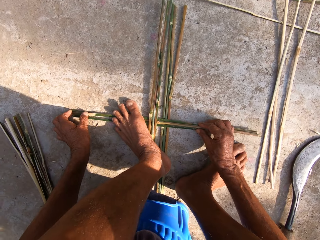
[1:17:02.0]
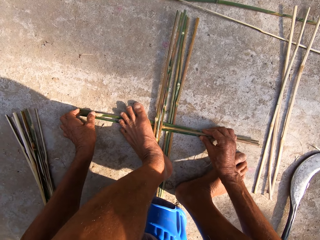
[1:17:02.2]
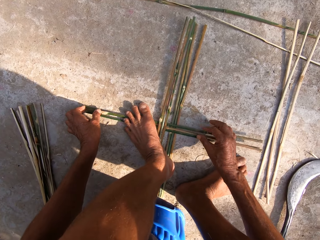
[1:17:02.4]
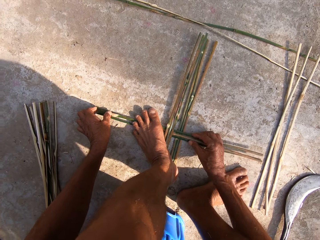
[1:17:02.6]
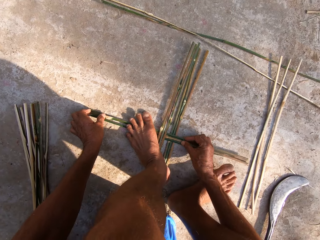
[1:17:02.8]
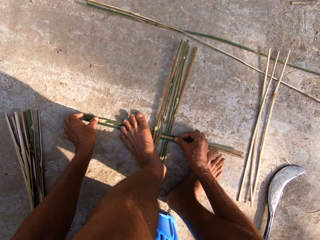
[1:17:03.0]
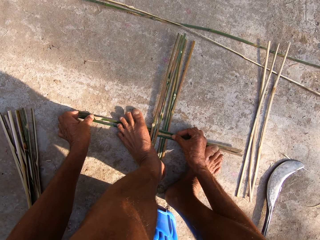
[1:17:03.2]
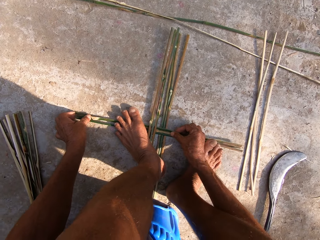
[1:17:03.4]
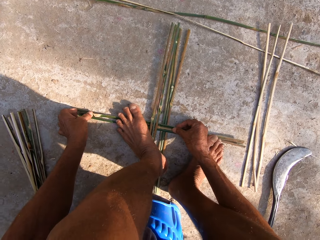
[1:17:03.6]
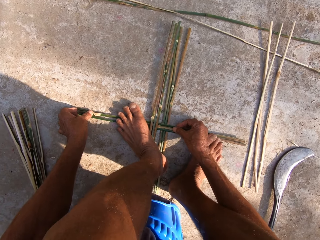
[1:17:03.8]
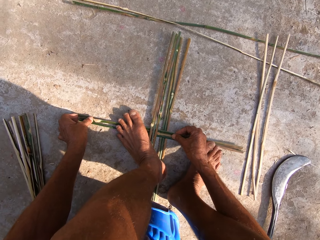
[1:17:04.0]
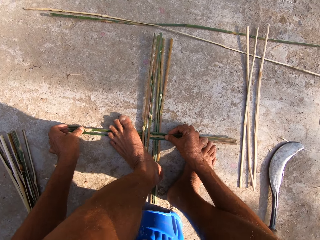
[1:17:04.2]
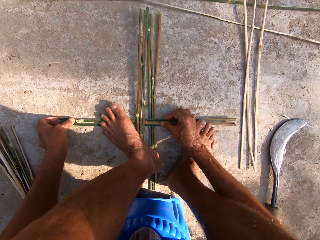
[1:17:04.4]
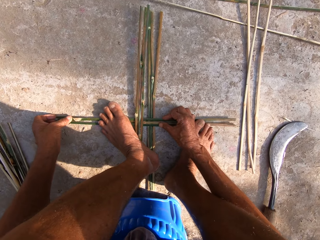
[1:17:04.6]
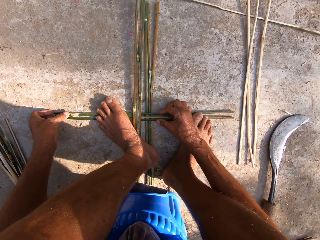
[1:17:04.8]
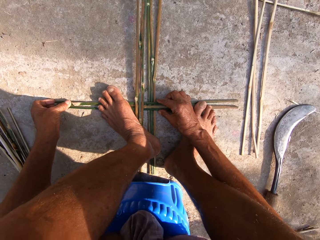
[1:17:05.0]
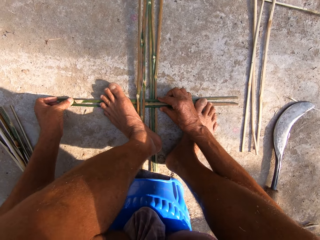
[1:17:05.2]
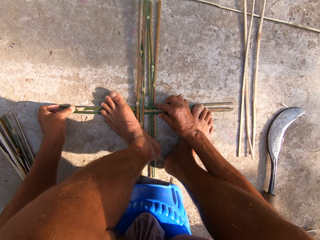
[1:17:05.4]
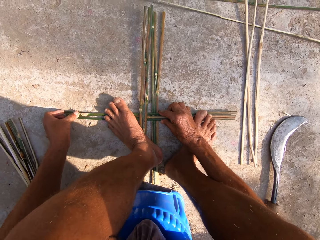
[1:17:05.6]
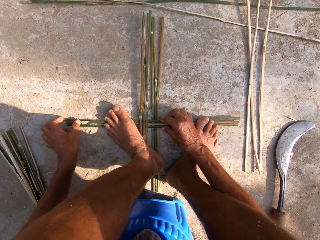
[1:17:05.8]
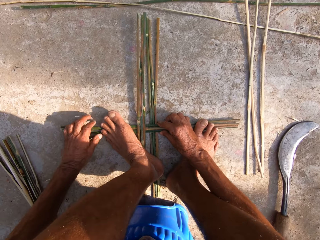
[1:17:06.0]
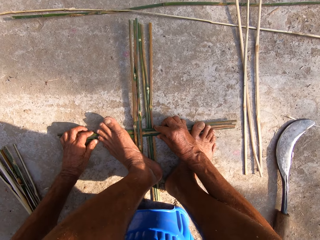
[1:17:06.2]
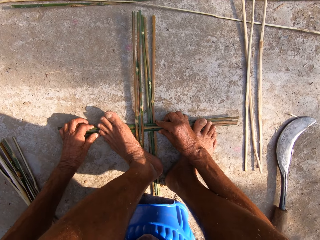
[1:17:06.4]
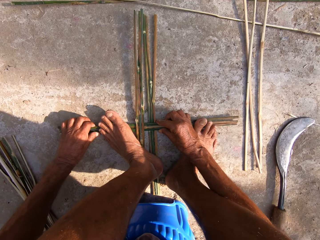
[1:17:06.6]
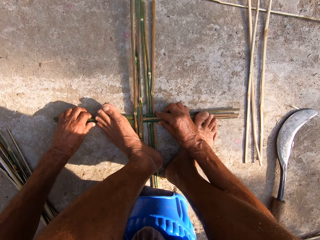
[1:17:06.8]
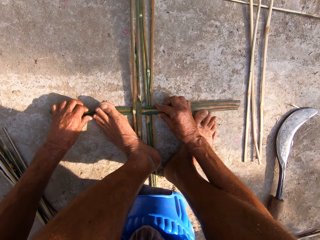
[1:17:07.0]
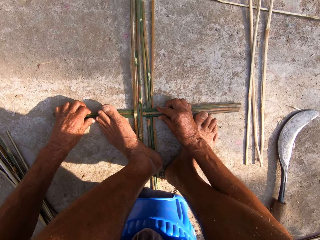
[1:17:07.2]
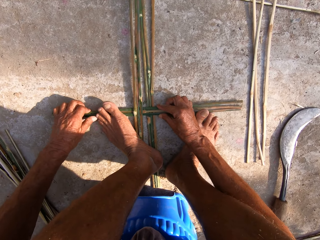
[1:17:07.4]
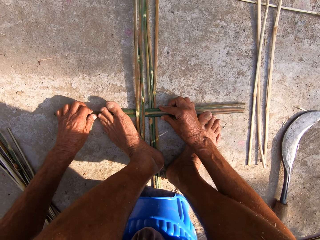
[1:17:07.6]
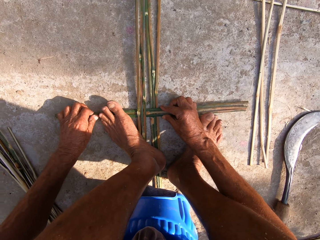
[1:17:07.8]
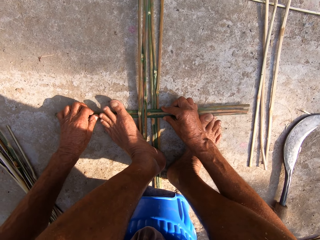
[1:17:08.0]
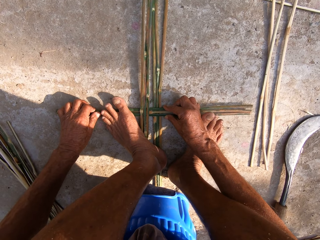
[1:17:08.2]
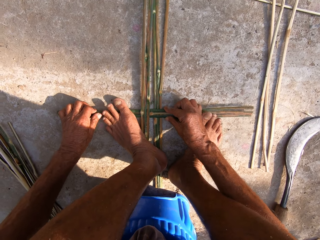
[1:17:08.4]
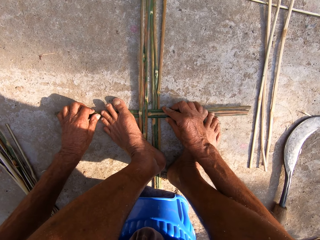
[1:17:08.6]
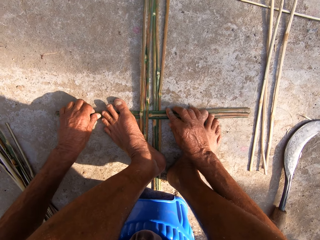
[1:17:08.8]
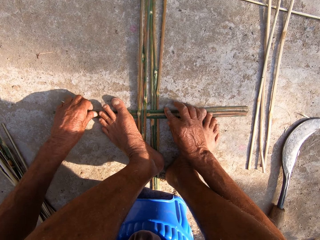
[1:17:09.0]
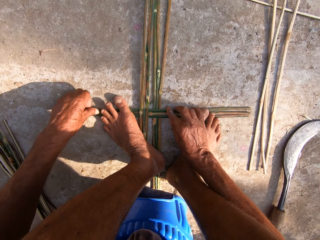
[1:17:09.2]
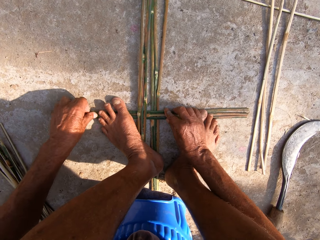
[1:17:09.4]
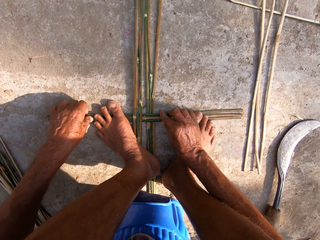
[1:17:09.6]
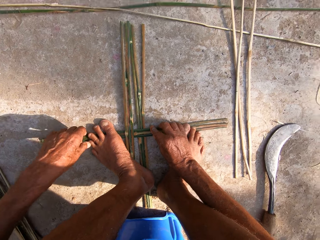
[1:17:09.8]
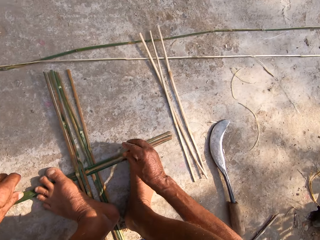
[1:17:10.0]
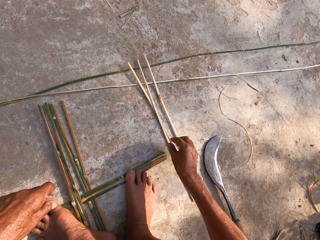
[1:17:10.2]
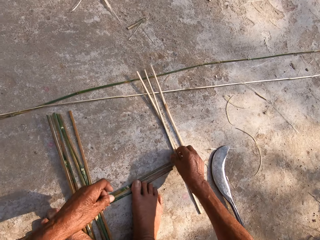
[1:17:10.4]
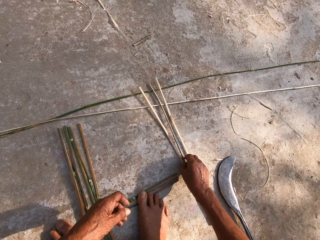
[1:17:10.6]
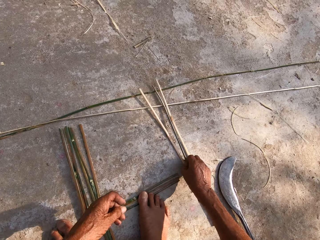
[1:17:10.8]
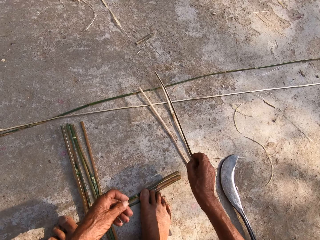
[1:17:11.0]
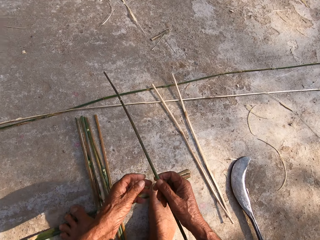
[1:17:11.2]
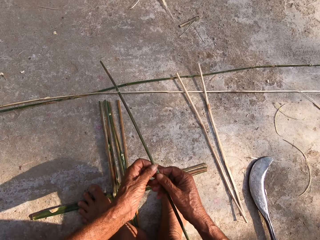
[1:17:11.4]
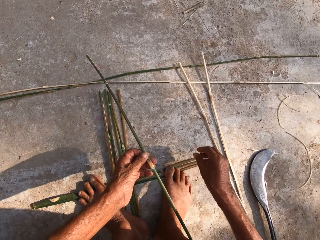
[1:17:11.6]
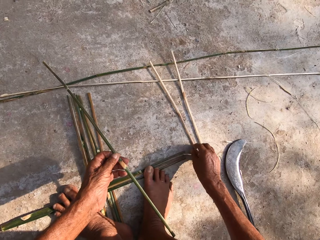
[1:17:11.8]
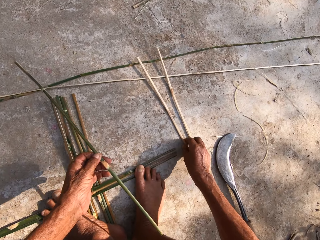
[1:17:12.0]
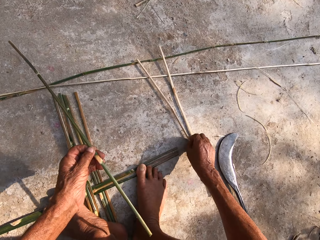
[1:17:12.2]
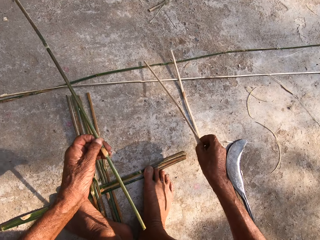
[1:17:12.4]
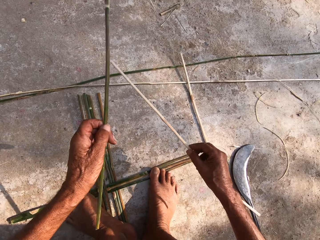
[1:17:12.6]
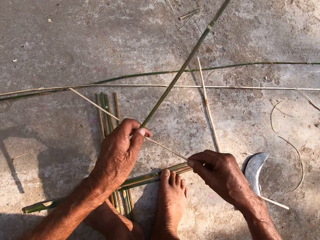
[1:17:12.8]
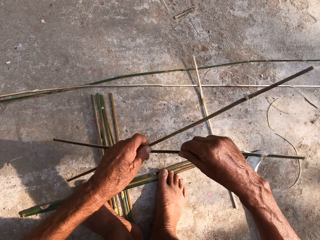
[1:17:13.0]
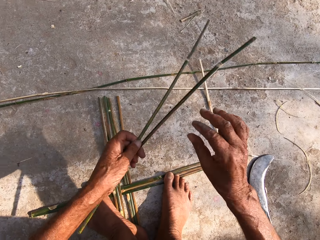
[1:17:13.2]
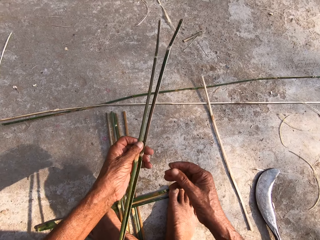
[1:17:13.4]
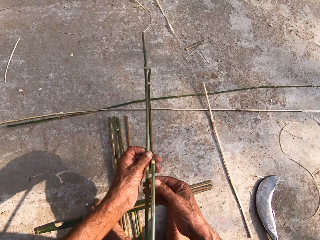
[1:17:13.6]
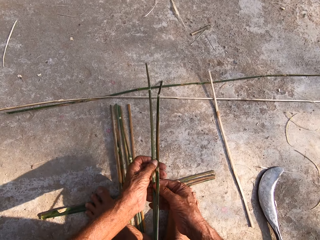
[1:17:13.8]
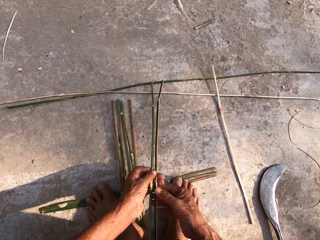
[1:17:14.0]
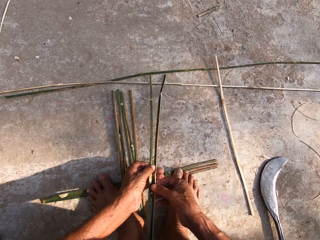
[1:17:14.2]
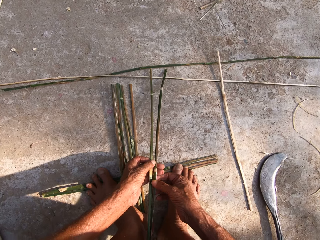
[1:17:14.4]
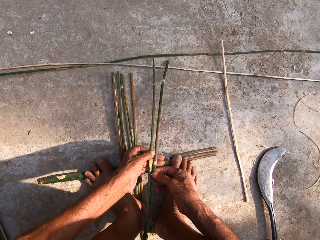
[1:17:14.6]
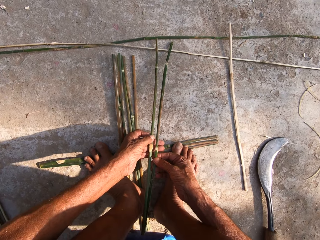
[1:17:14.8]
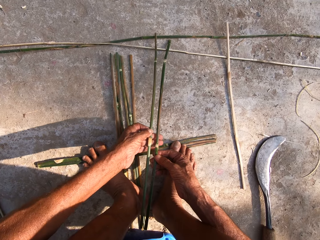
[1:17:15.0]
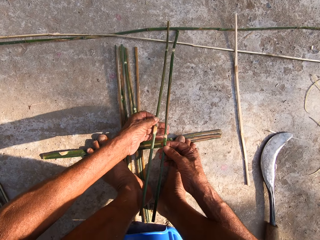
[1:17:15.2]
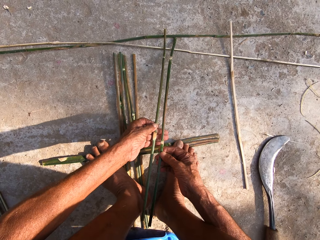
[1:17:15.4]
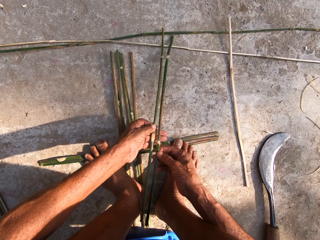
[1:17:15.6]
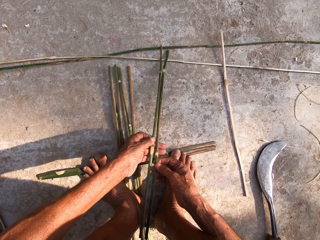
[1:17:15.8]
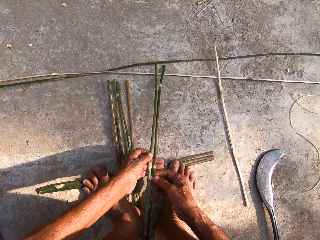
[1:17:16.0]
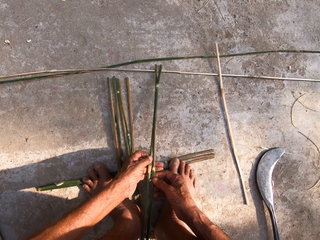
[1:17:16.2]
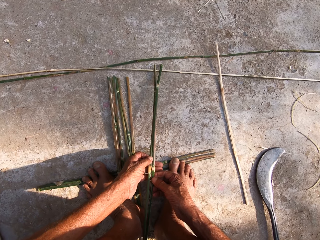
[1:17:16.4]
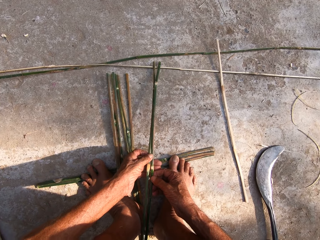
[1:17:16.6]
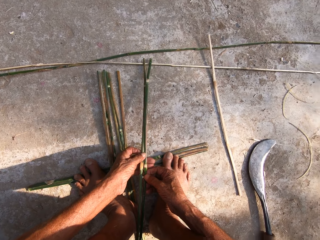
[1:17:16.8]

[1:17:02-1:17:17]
The camera wearer holds the canes or bamboo sticks on the floor with his right leg, with his toes. He moves the bamboo stick on the ground. He holds the canes on the floor with his right leg again. He picks a cane from the floor with his right hand and passes the cane from his right hand to his left hand. He picks a cane from the floor with his right hand and passes the cane from his right hand to his left hand. He adjusts the cane in his left hand with his right hand. He holds a bamboo stick using both hands.

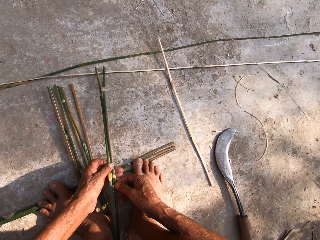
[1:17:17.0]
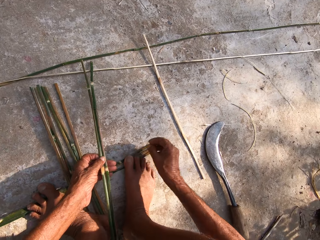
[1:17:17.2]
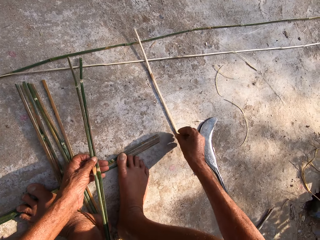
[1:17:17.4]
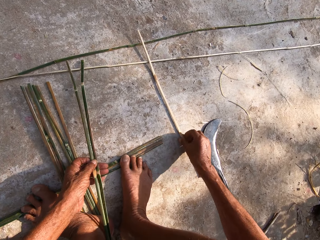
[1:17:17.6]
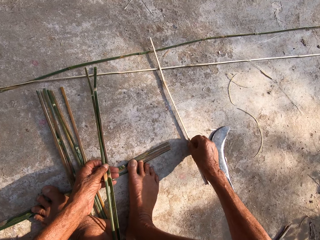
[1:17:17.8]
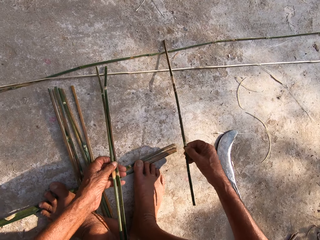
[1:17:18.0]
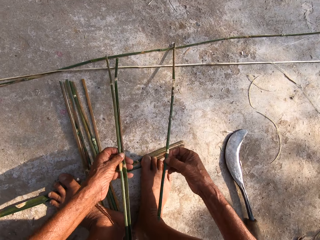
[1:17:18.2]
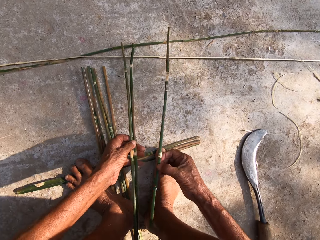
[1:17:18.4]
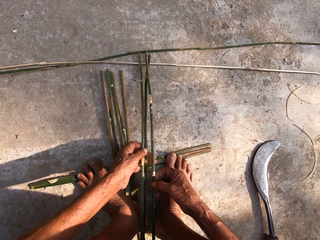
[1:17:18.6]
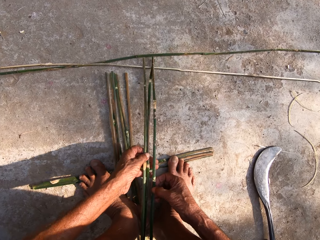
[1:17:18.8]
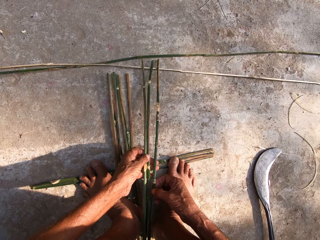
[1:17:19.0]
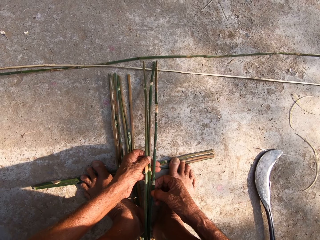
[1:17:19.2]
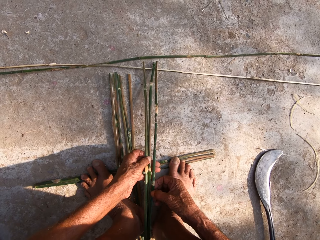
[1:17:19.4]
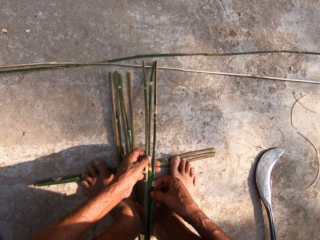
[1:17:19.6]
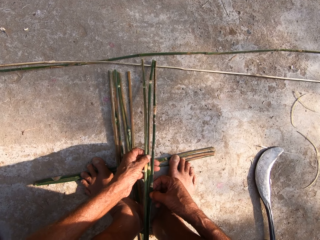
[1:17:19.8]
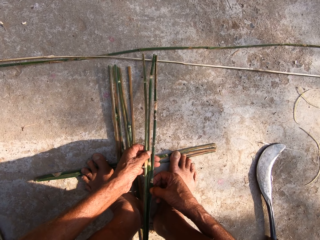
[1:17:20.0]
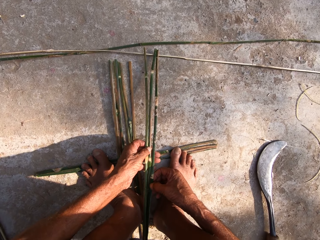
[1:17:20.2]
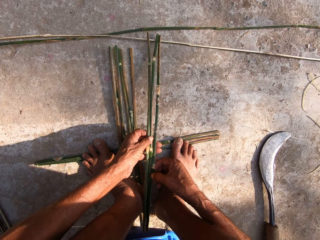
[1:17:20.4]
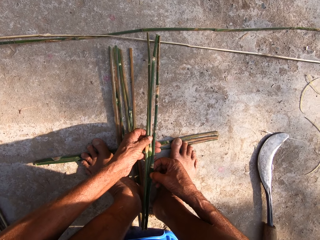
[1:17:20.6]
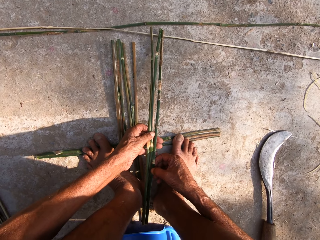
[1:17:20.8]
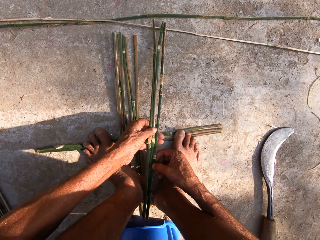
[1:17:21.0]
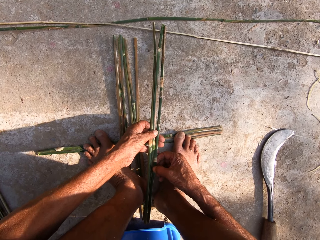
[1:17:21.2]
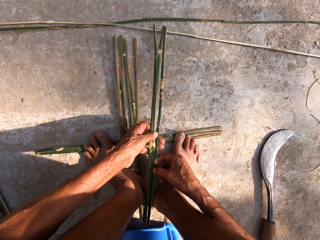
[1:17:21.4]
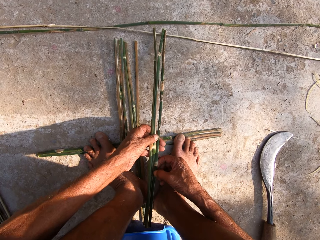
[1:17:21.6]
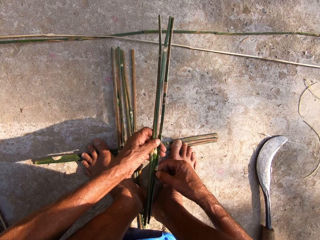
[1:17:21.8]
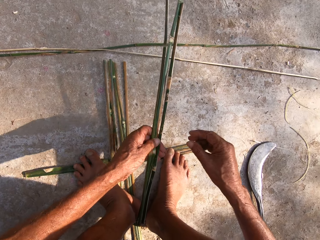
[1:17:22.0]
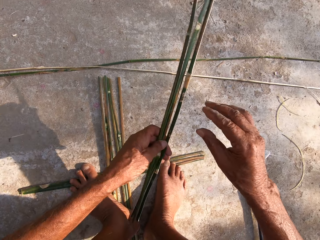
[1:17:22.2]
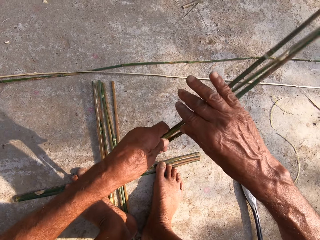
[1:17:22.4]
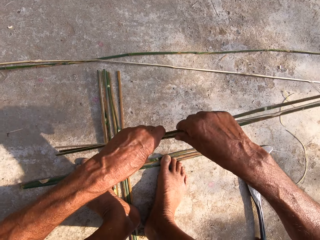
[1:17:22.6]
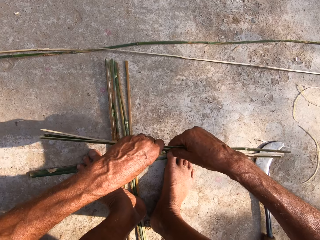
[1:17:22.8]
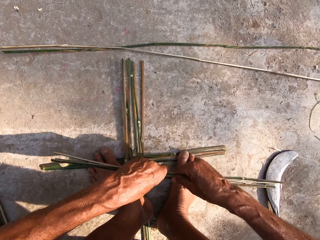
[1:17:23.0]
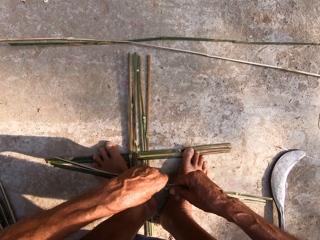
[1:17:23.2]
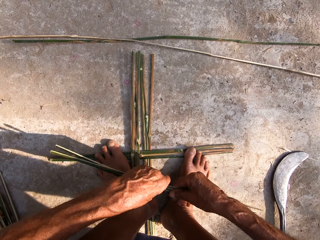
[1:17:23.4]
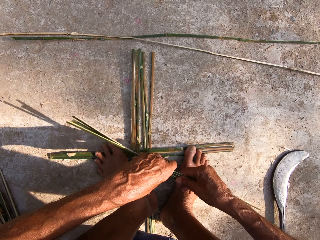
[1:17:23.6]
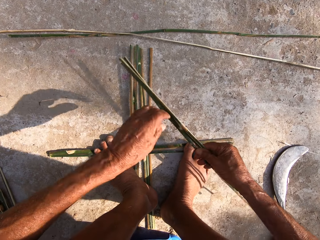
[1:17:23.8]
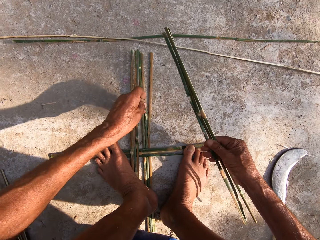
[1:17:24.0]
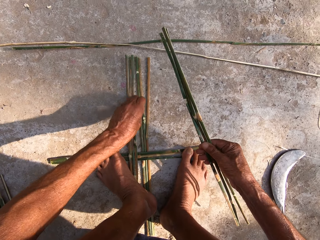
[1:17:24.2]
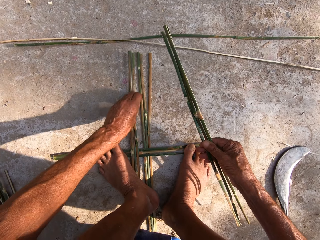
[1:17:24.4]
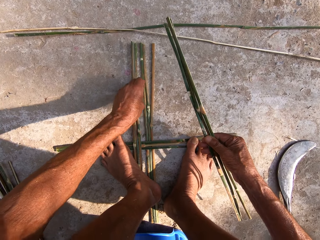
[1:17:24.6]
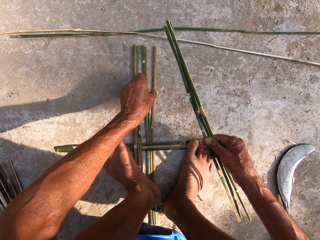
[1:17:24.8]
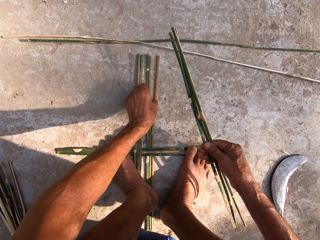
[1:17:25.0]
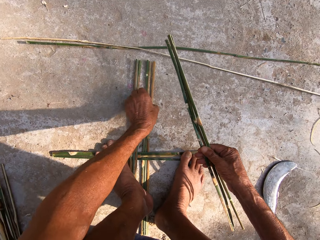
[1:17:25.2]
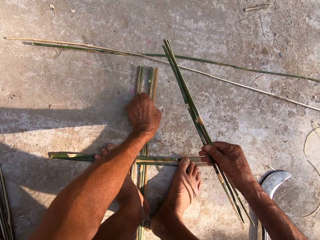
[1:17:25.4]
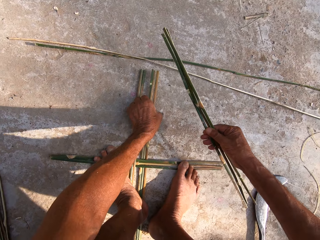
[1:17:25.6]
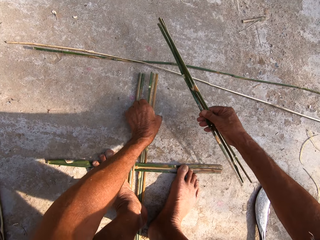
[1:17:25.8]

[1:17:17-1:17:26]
The camera wearer picks a cane or bamboo stick from the floor with his right hand and passes the cane from his right hand to his left hand. He puts the bamboo sticks together. He holds the canes with both hands. He turns the bamboo sticks and moves his bamboo sticks towards his feet. He holds the canes with his right hand and lifts the canes on the floor with his left hand.
